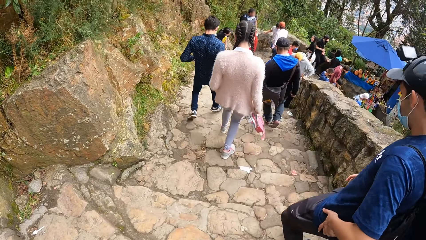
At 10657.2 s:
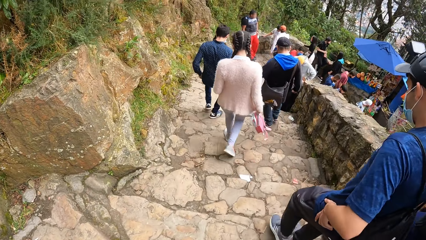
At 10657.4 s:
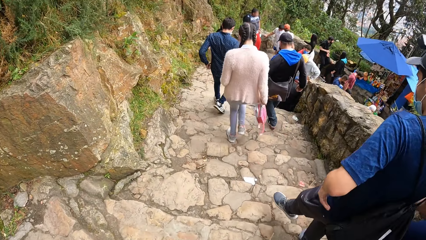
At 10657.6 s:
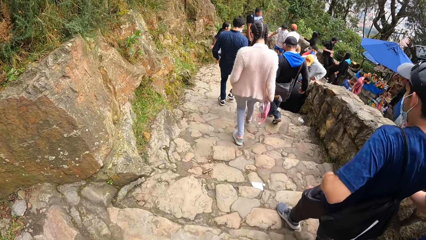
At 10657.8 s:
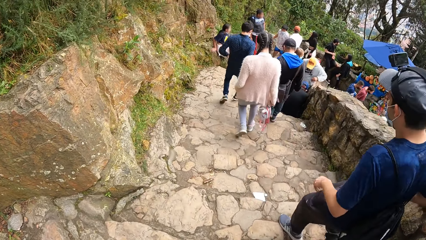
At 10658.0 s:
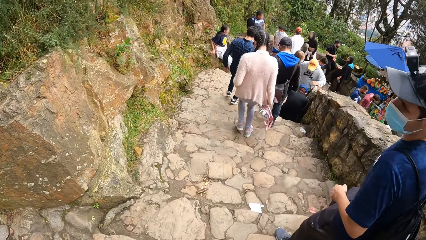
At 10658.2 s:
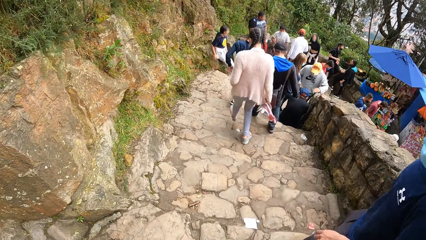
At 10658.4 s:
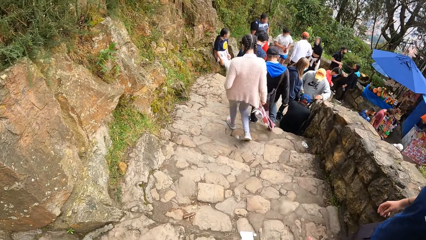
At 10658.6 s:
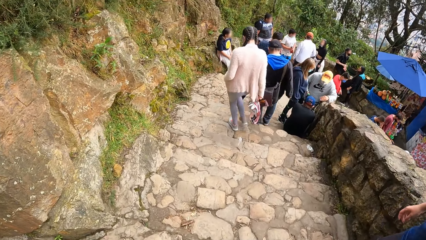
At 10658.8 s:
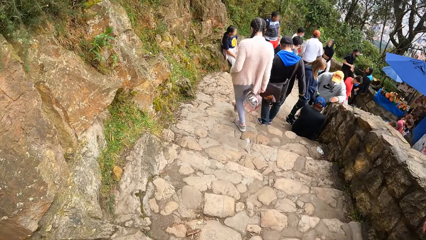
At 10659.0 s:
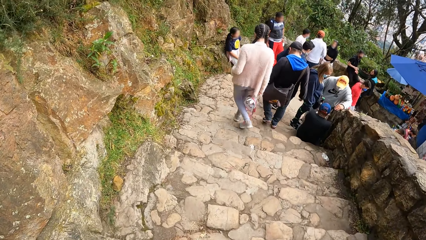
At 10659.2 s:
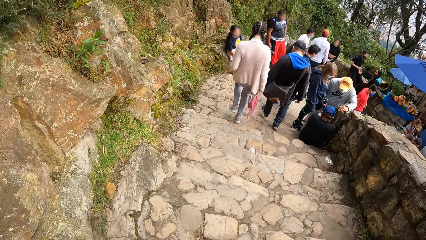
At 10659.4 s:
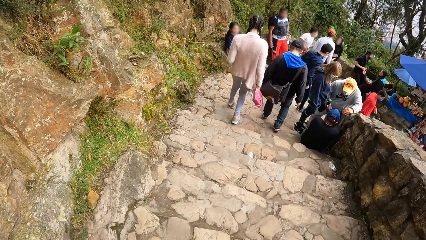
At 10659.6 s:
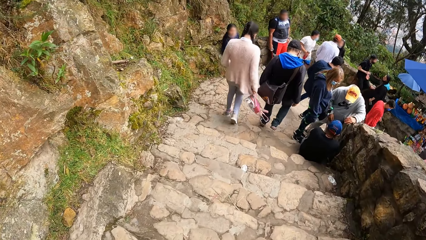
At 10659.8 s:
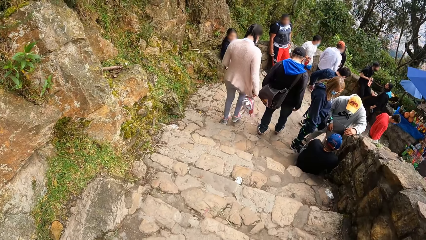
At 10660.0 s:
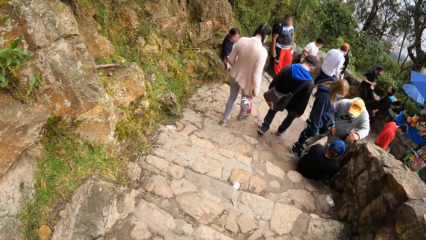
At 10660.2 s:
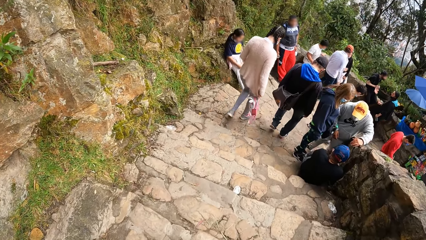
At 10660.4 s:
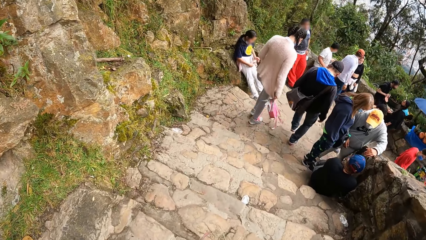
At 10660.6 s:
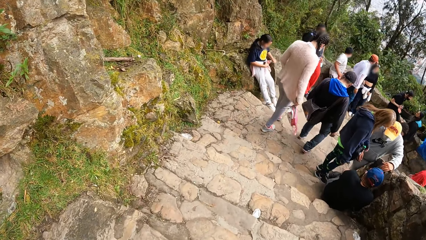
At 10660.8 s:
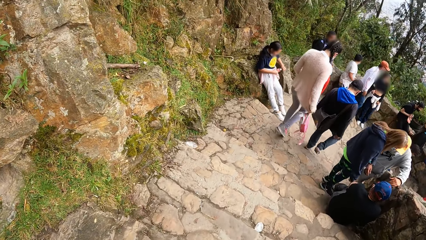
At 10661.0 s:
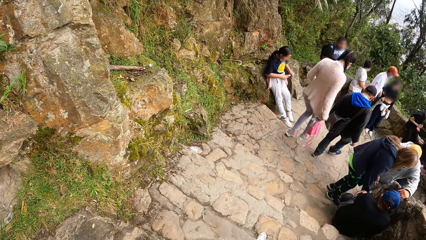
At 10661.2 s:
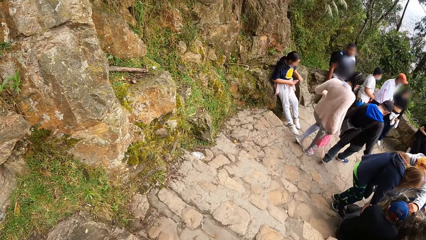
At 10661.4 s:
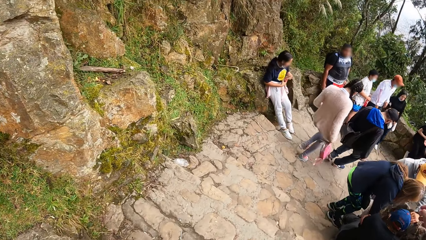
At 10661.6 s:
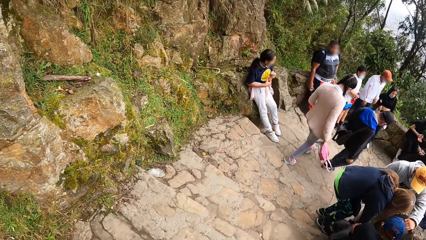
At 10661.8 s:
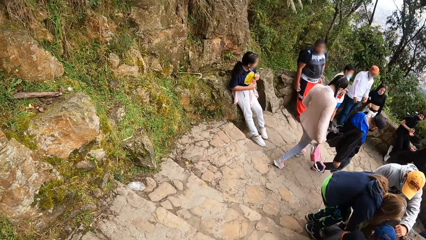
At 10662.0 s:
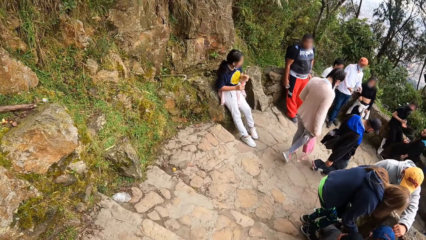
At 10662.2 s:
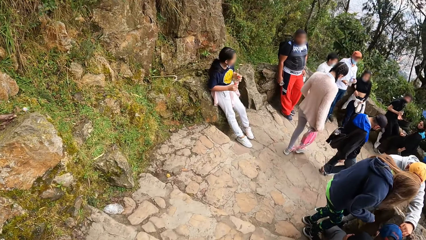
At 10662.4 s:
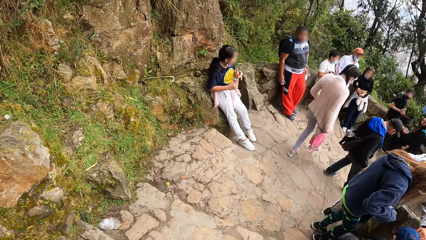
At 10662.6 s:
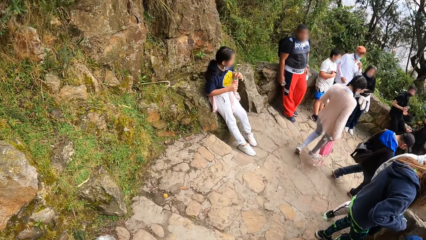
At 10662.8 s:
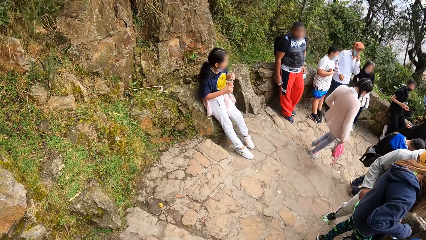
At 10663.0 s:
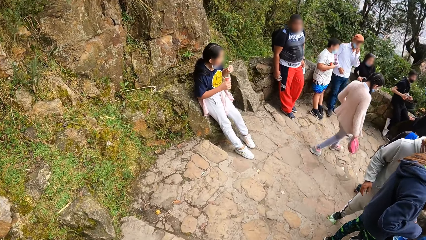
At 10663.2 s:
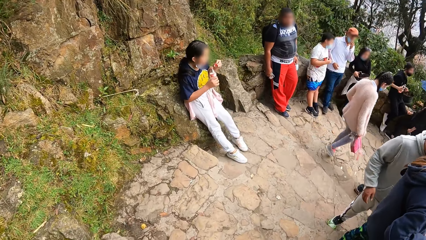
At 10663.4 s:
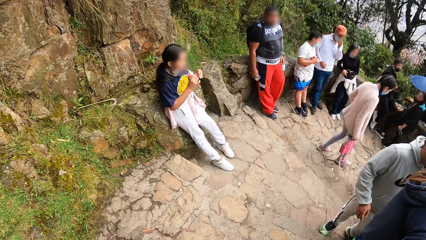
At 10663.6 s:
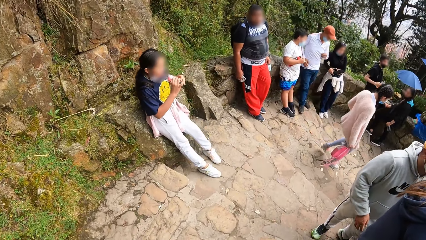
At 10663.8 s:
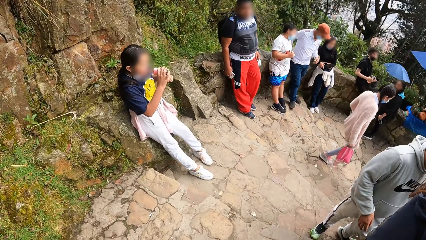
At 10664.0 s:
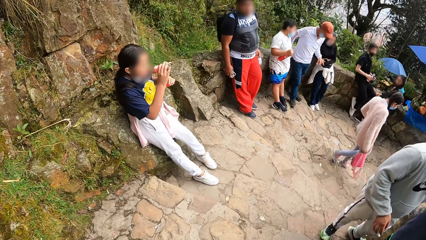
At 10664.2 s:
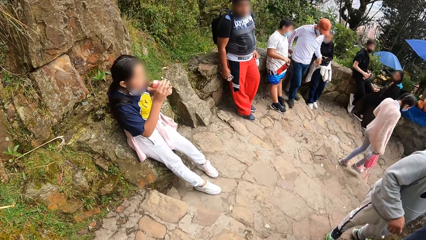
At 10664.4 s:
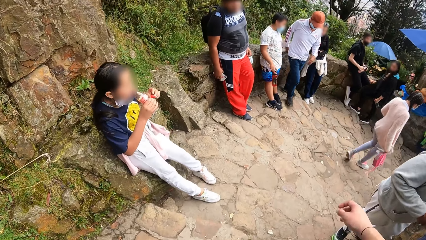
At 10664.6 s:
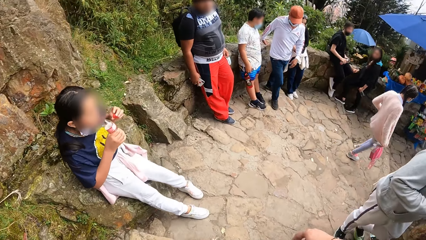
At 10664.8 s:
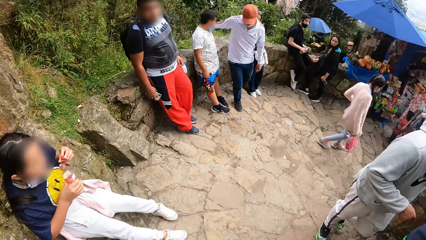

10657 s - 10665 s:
The camera wearer converses with a man. They walk on the pavement.

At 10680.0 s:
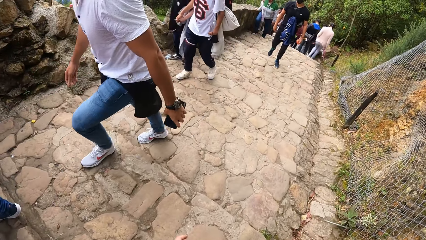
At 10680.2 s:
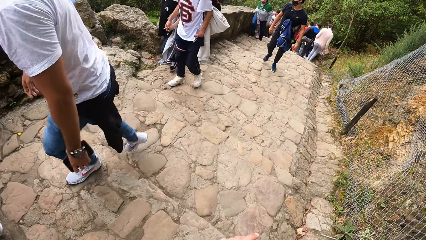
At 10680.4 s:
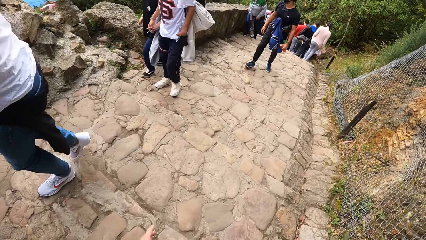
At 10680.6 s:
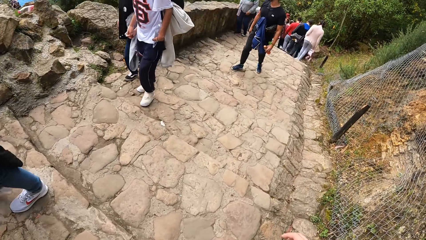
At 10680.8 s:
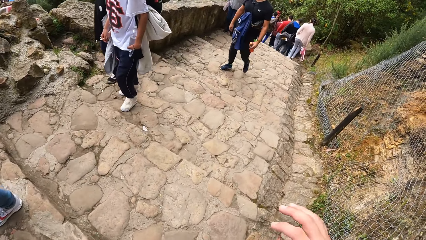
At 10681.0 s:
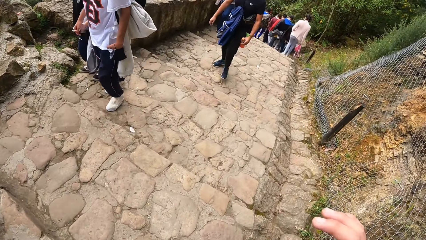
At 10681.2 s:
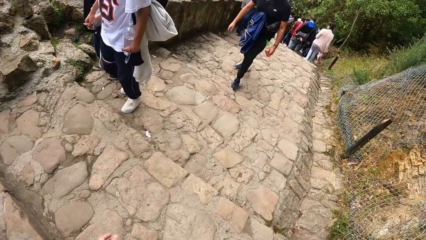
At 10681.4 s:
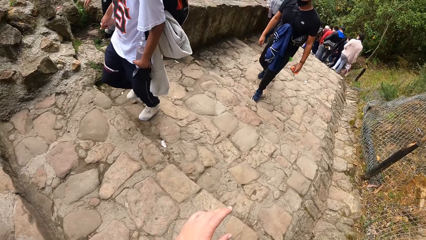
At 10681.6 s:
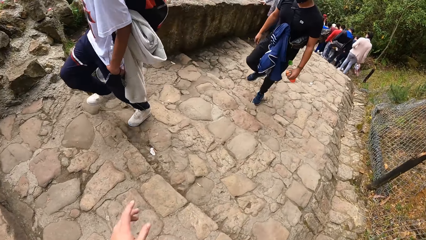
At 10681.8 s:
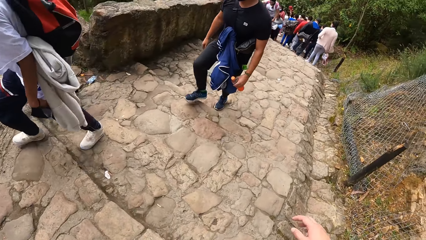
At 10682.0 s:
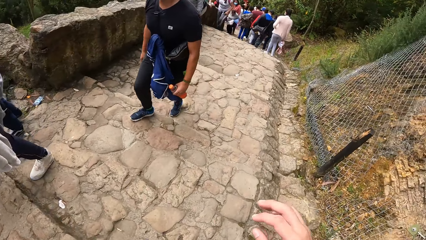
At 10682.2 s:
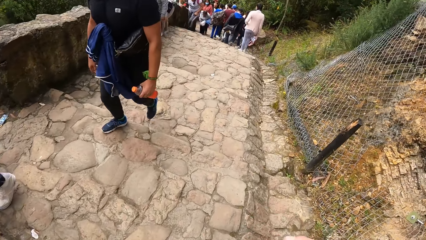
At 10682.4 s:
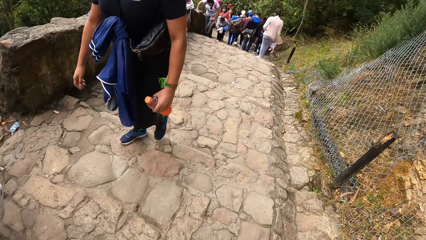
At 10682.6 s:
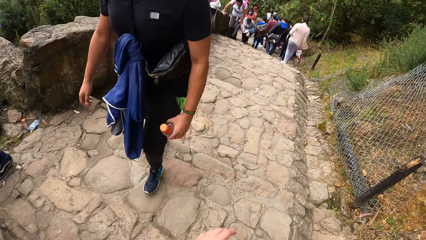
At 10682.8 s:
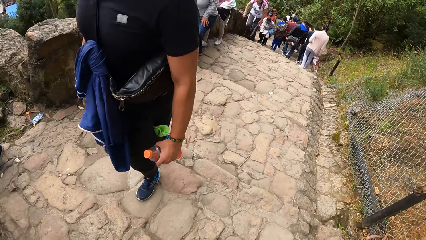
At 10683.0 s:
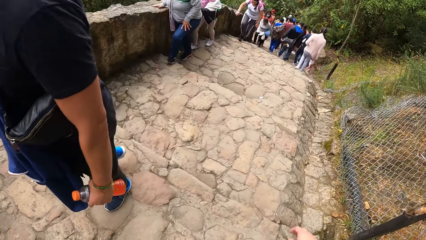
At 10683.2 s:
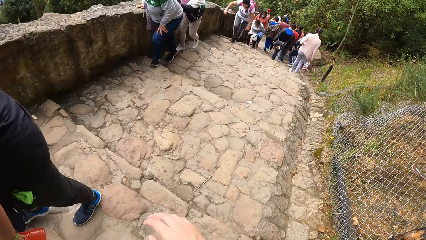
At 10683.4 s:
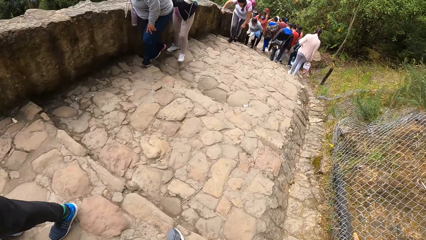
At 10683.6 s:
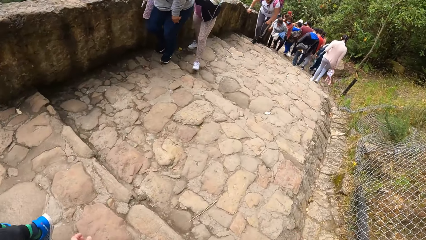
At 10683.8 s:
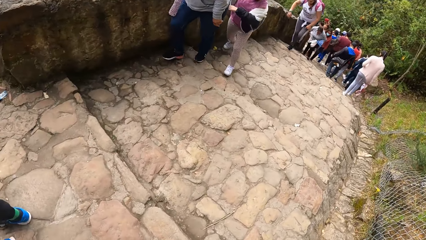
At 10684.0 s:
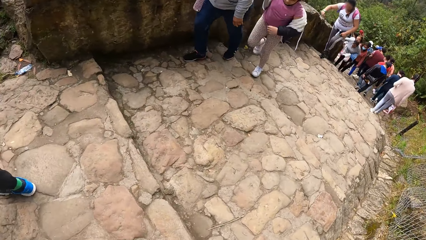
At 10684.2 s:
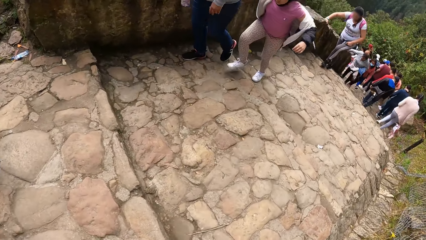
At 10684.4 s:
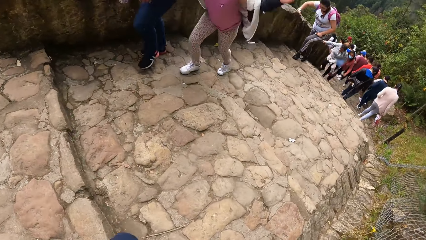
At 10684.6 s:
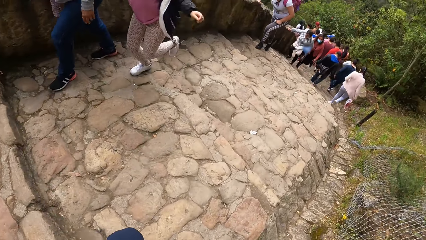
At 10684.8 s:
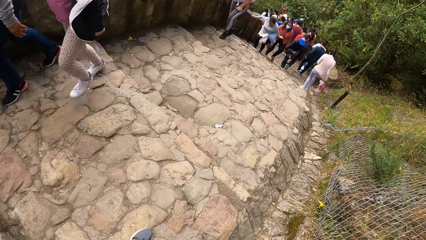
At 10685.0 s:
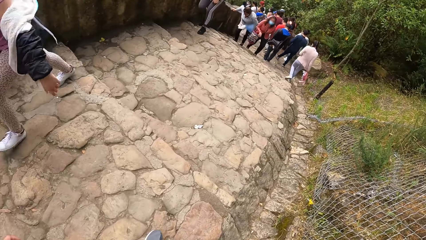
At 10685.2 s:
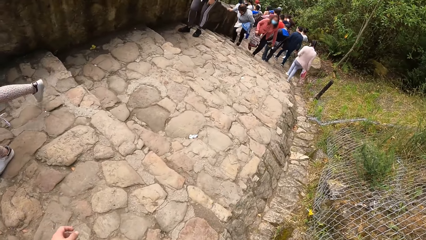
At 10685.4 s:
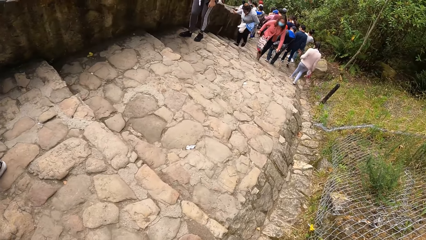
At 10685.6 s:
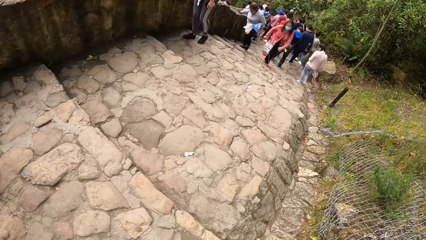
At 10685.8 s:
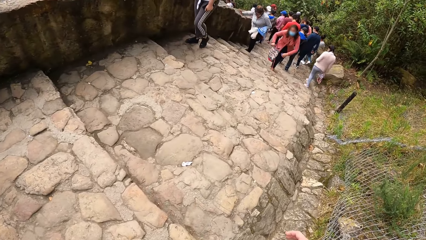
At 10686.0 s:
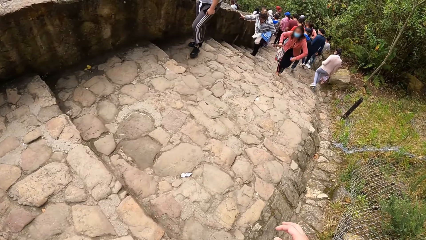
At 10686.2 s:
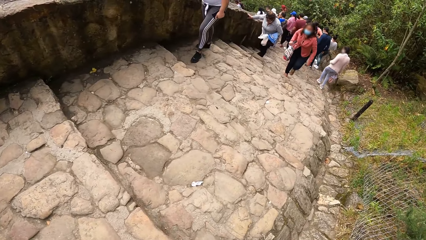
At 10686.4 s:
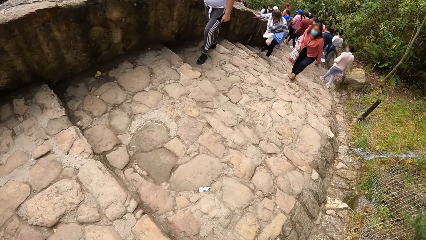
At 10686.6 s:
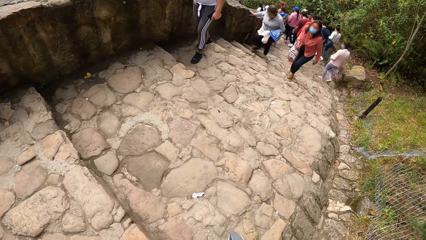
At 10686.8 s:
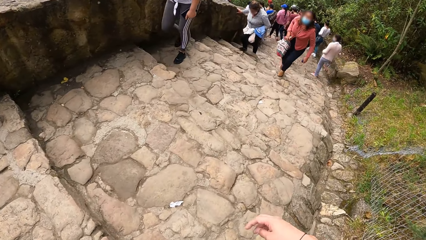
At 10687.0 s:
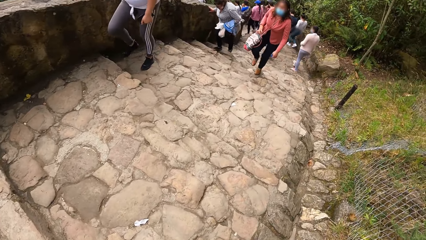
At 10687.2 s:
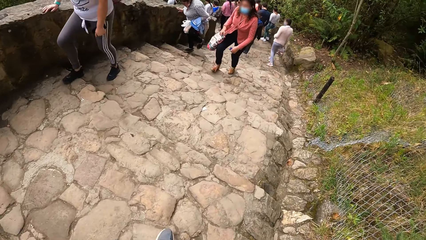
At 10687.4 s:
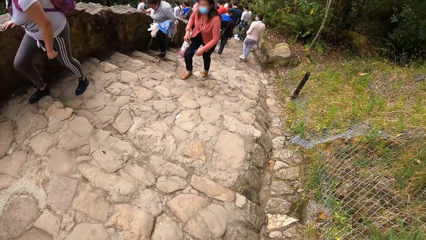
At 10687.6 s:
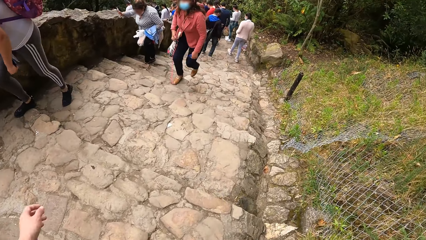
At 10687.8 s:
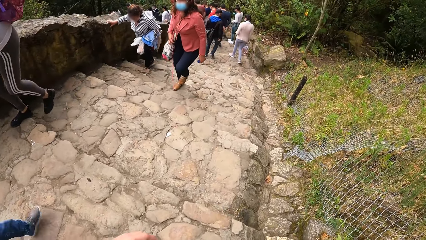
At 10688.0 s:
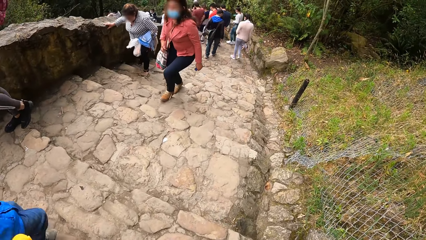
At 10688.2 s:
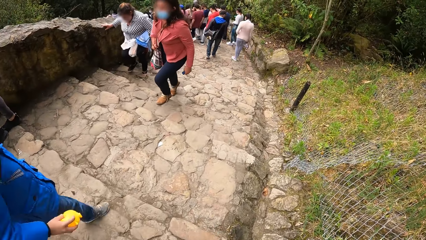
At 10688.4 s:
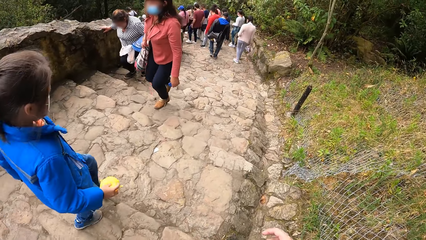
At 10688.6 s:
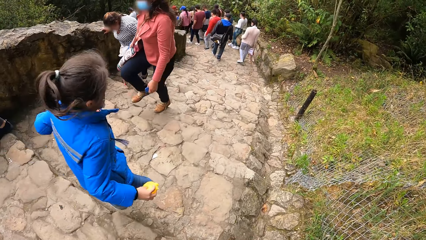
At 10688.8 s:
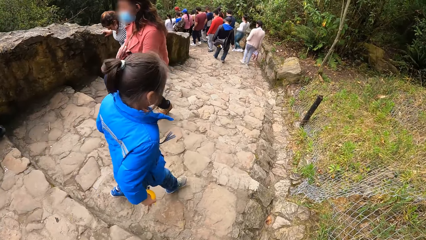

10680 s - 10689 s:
The camera wearer lifts her hand. She walks on the pavement.
